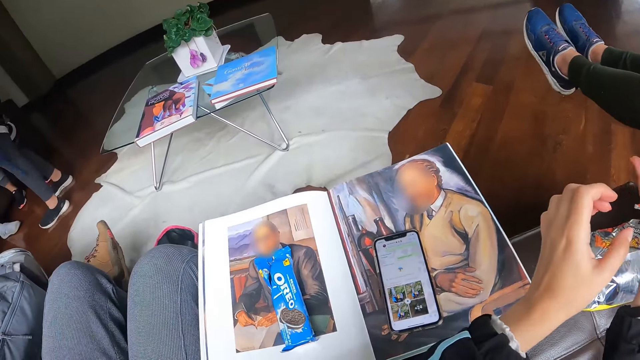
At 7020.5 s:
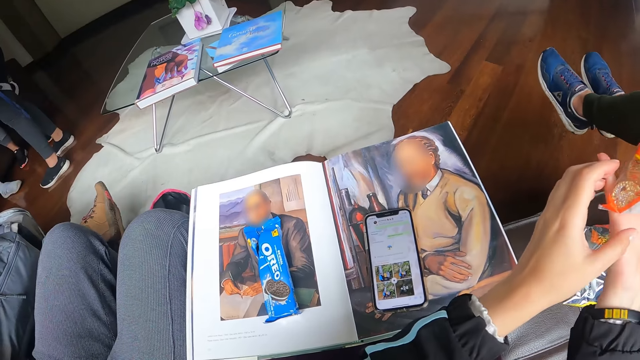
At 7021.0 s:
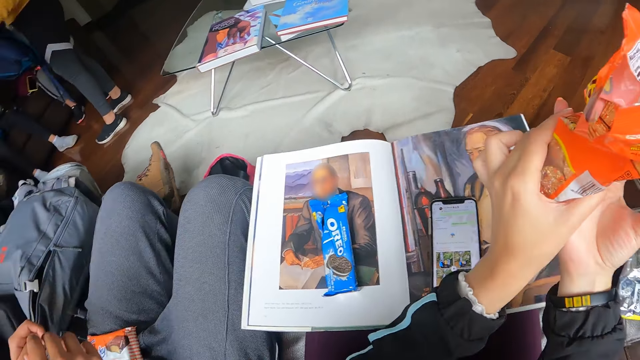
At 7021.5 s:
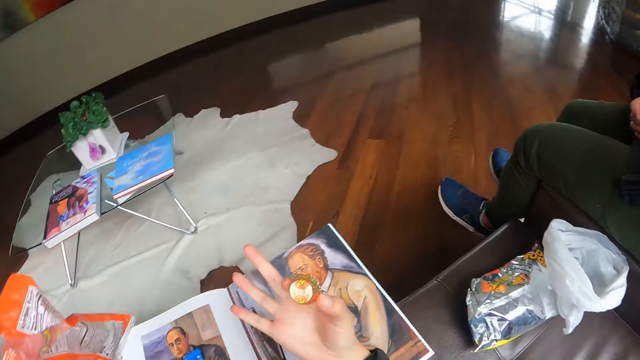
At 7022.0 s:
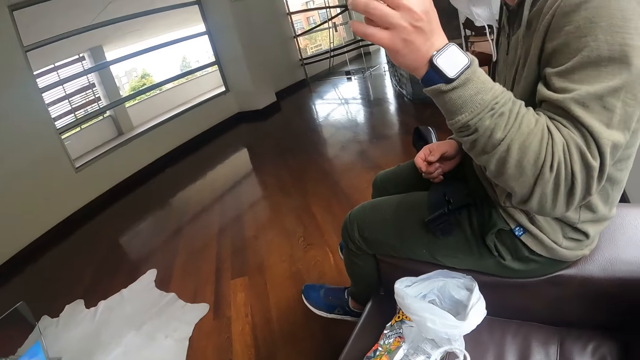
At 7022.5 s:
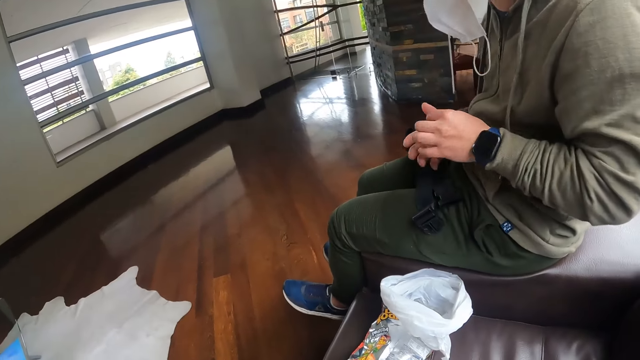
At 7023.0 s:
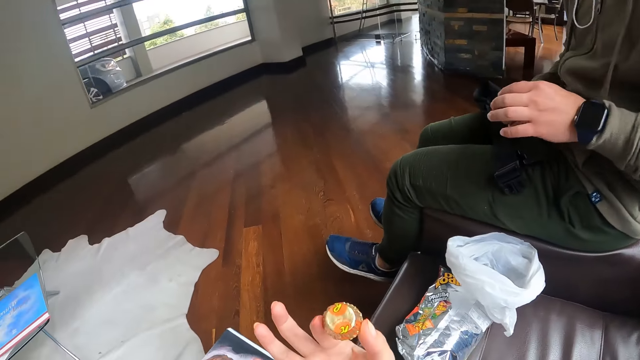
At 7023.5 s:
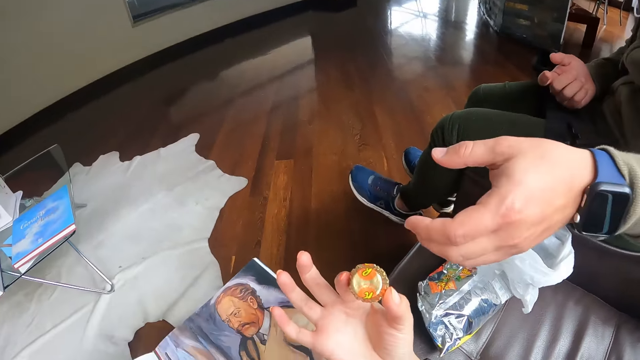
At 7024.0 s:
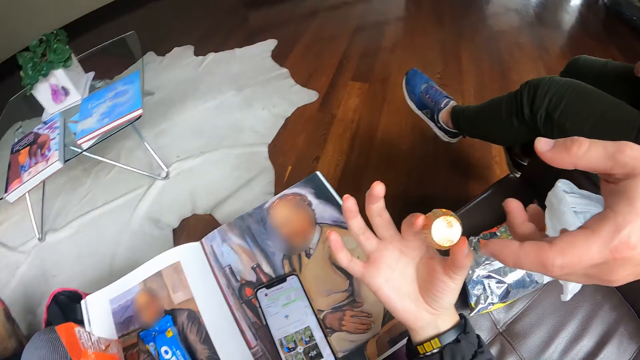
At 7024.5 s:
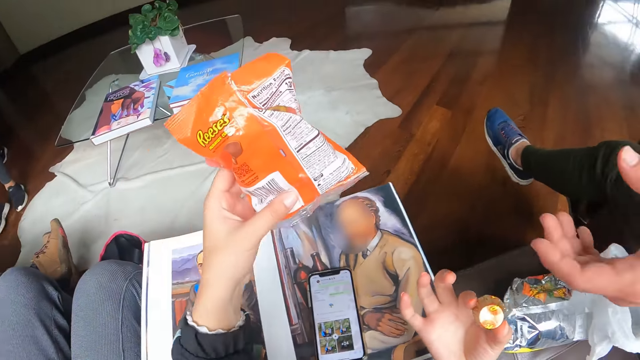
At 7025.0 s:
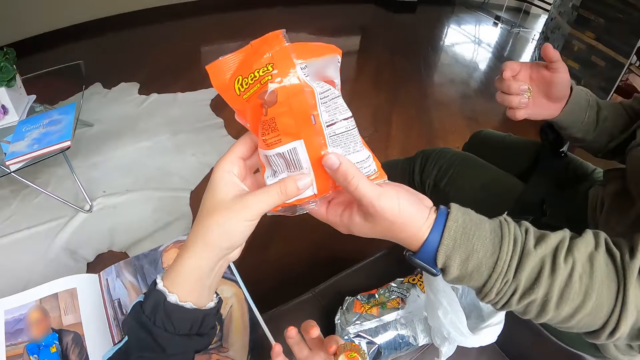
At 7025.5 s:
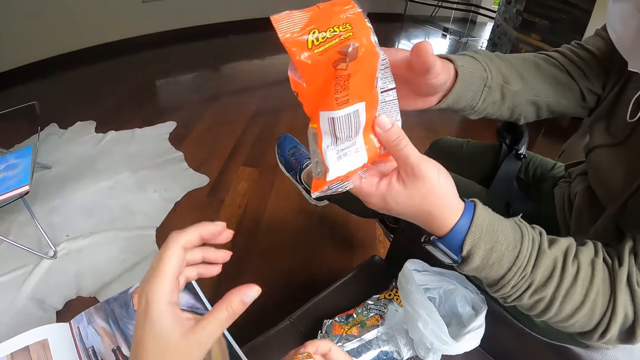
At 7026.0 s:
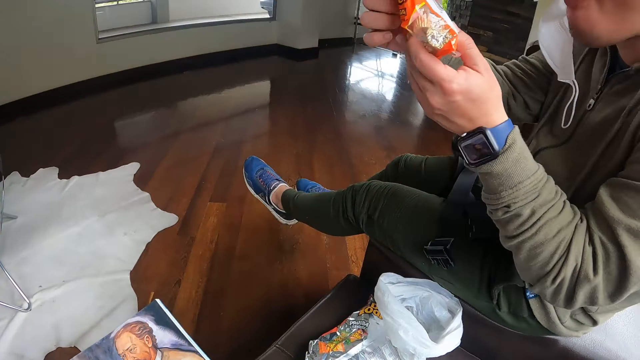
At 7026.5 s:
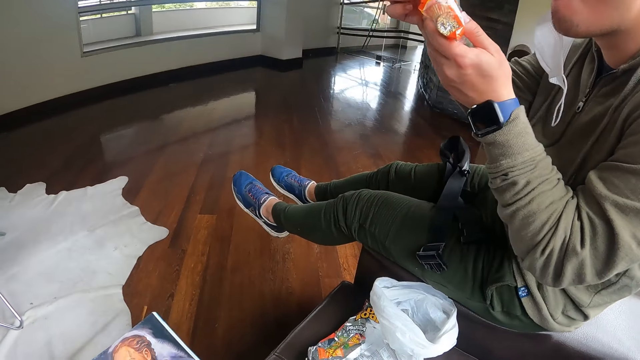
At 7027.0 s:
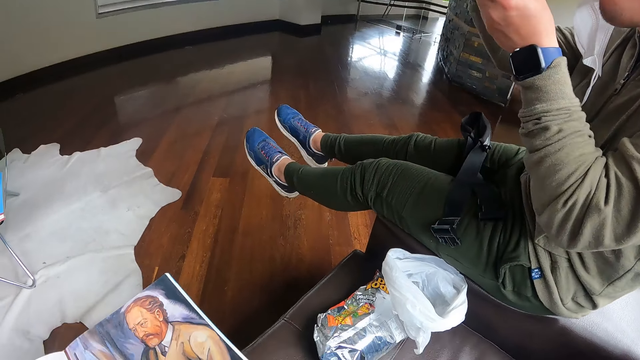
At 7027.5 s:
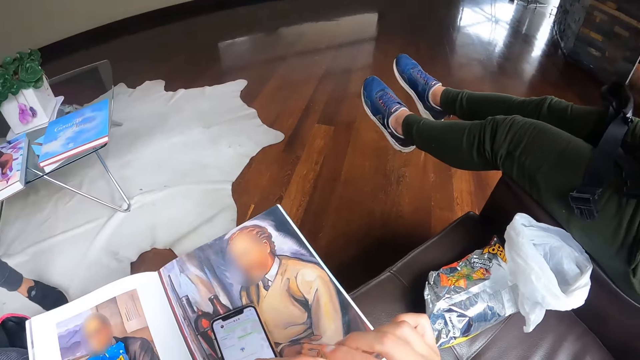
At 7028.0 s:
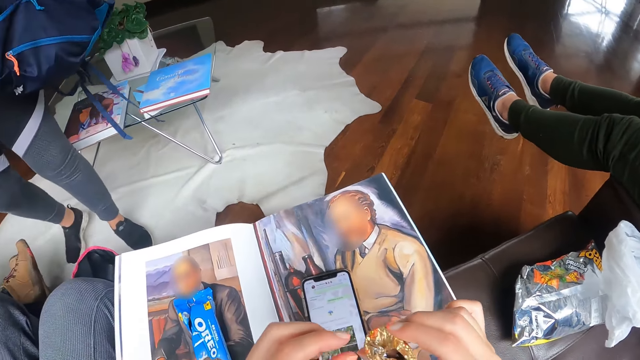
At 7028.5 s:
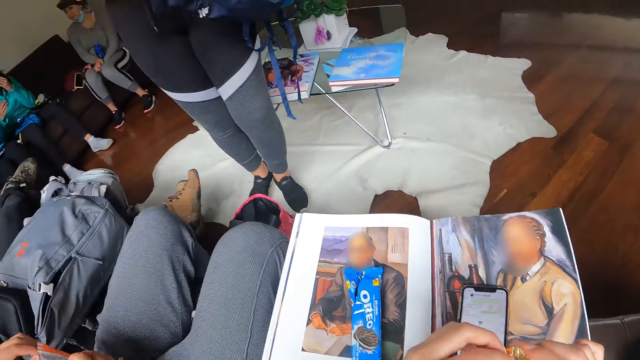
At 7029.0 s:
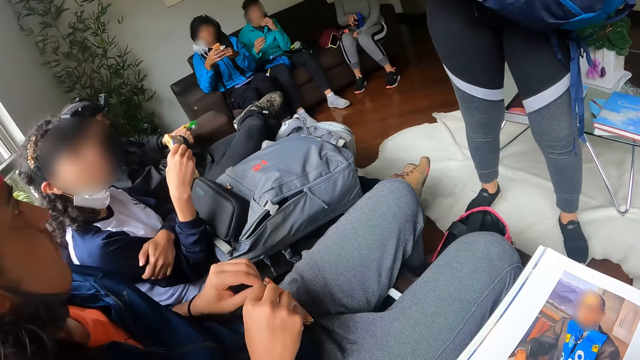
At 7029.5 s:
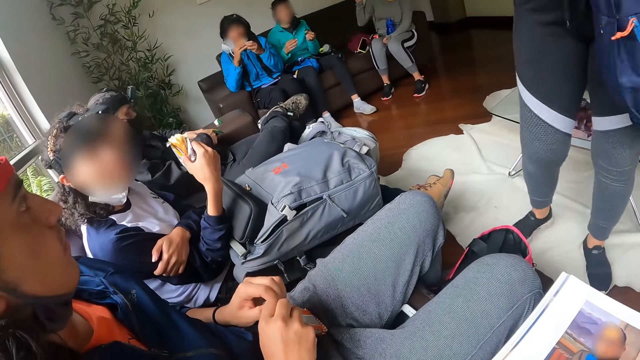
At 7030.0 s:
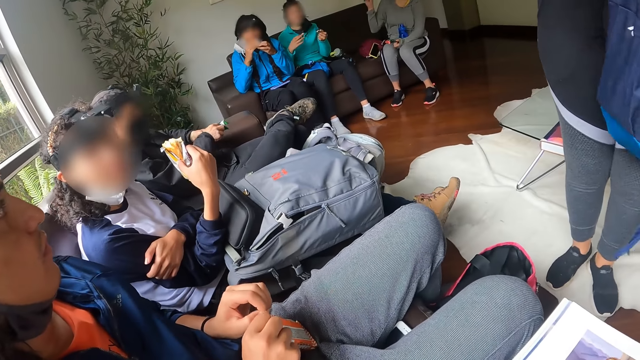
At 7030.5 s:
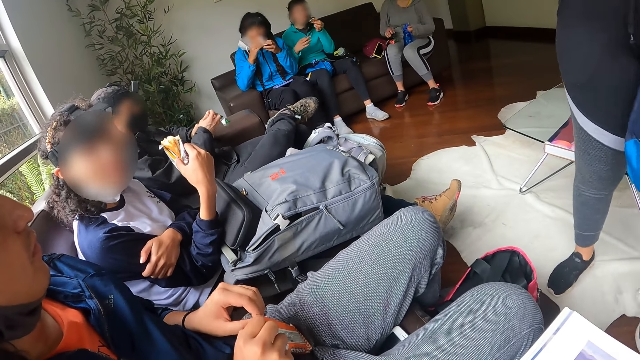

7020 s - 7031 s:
The camera wearer looks around the house. A man transfers the chocolate from his left hand to his right hand. The man takes the packet of chocolate from the camera wearer with his left hand. The man holds the packet of chocolate with both hands. The camera wearer unwraps the bar of chocolate with both hands. A woman holds a packet of biscuit with both hands. Another woman eats some biscuits in her left hand. Another man picks some biscuit from the packet of biscuit with his right hand. The first woman eats from the packet of biscuit in her hands.

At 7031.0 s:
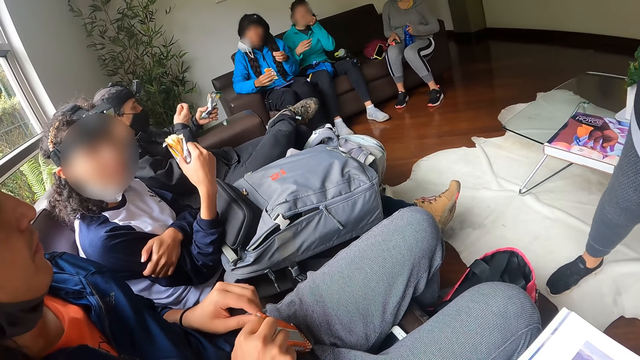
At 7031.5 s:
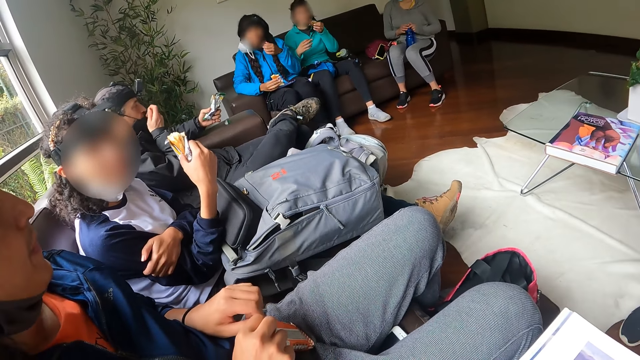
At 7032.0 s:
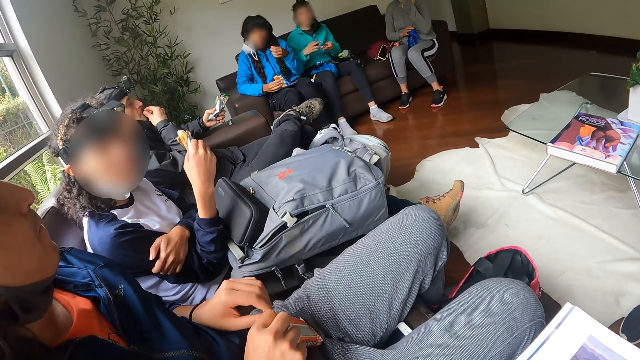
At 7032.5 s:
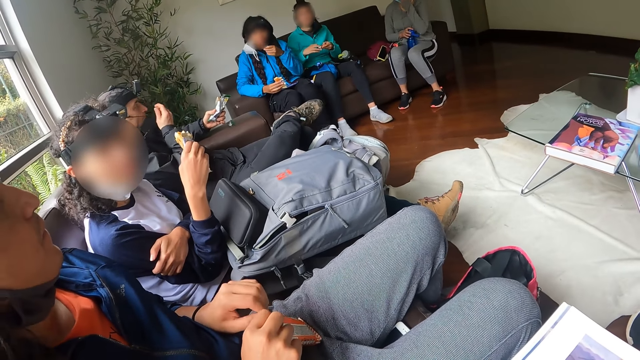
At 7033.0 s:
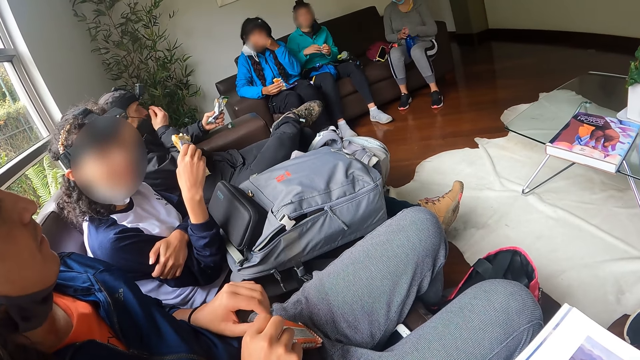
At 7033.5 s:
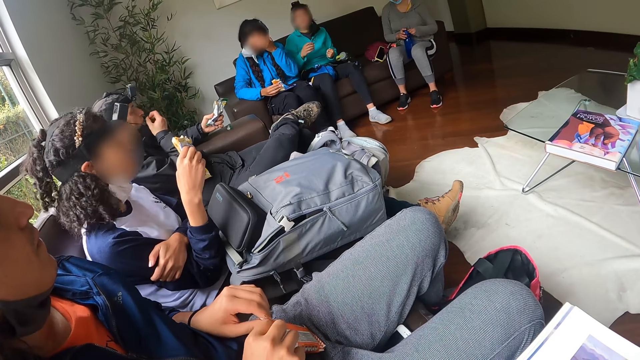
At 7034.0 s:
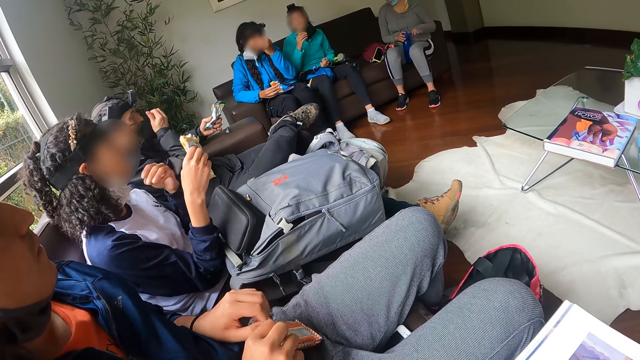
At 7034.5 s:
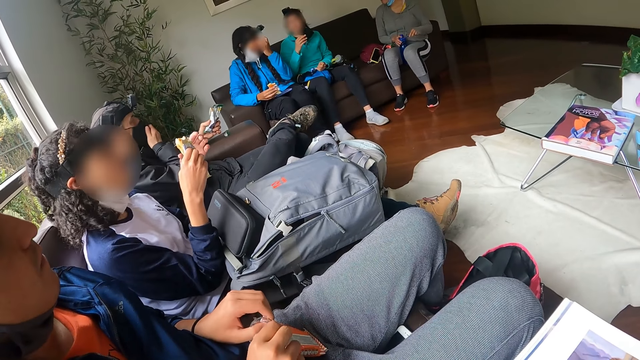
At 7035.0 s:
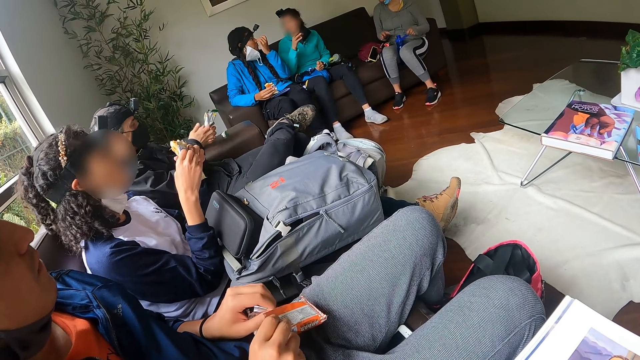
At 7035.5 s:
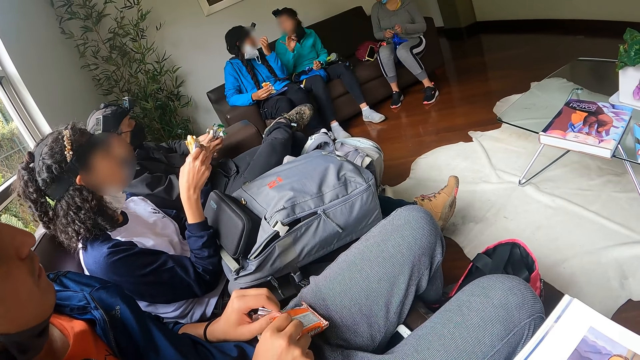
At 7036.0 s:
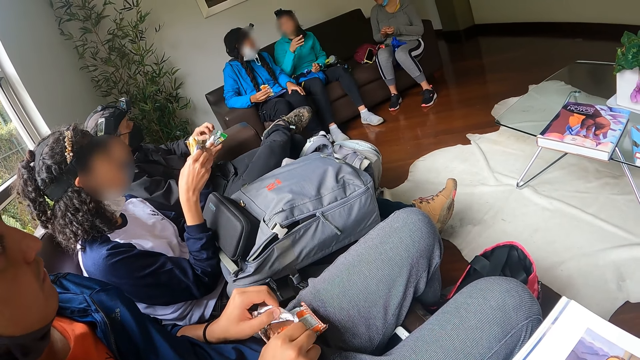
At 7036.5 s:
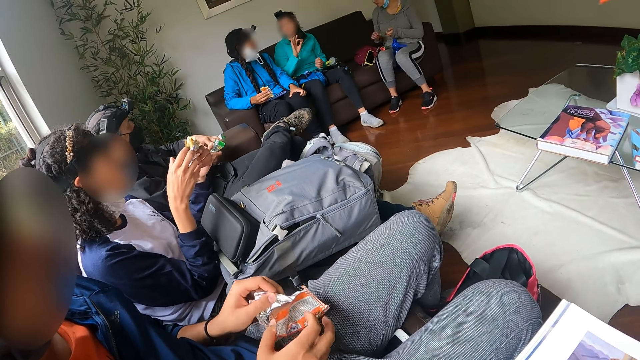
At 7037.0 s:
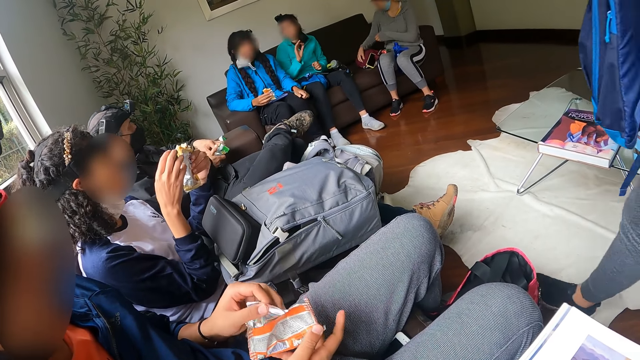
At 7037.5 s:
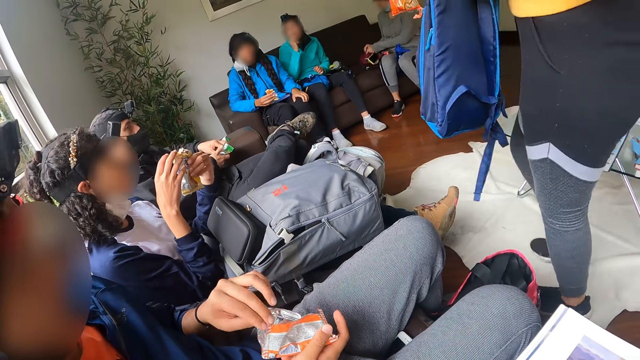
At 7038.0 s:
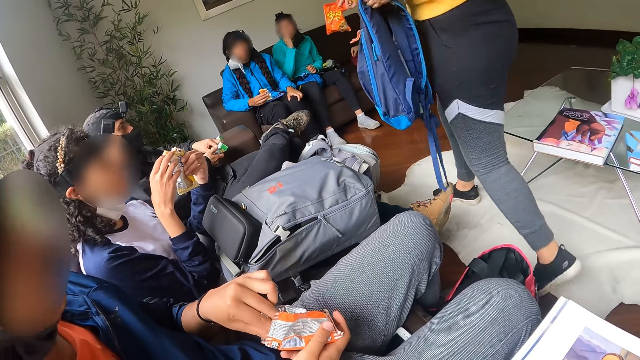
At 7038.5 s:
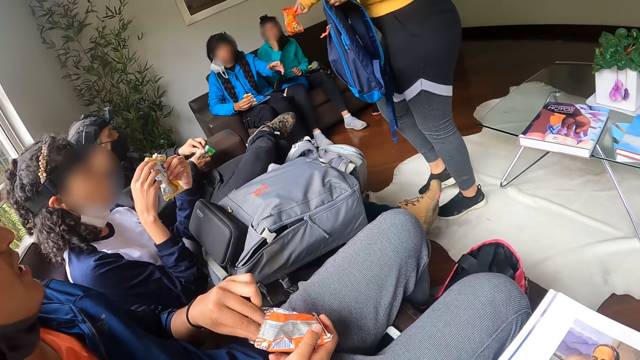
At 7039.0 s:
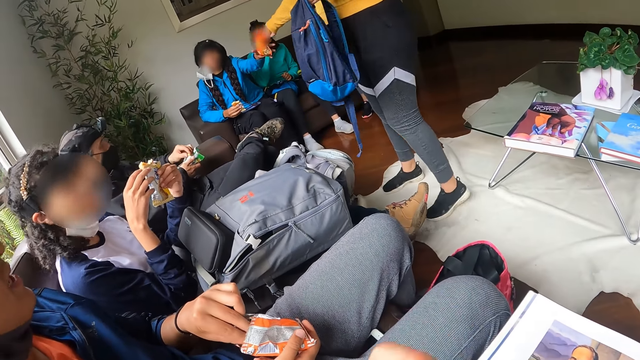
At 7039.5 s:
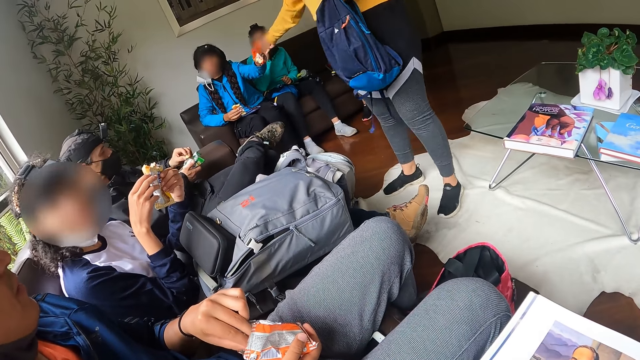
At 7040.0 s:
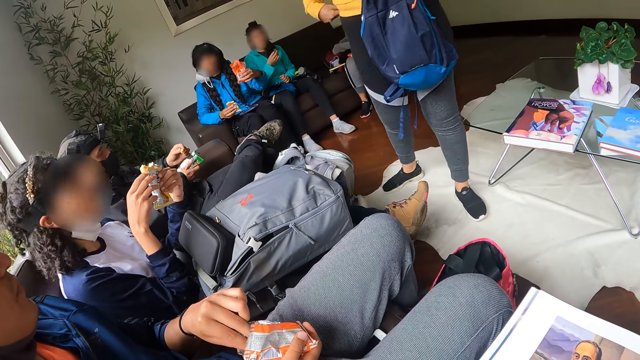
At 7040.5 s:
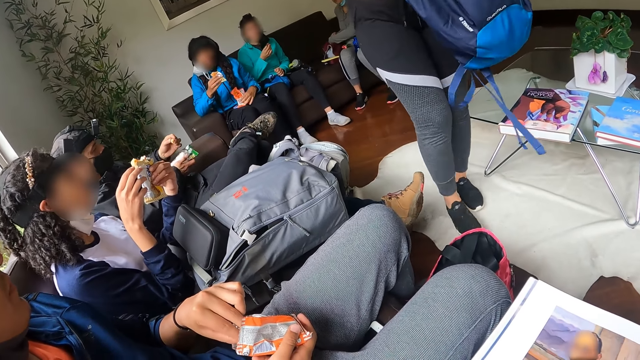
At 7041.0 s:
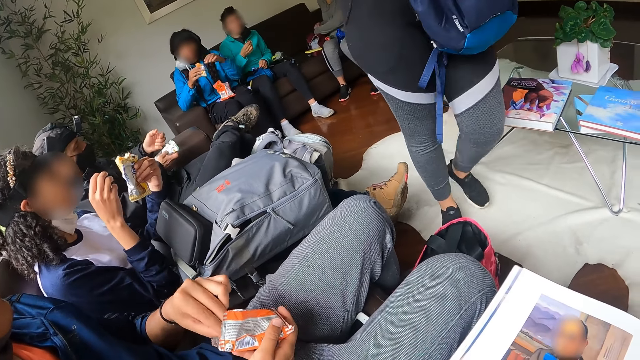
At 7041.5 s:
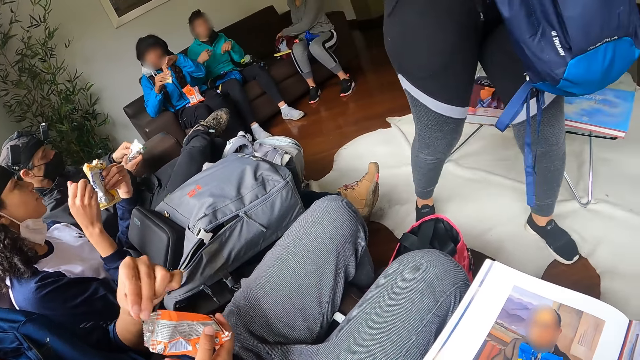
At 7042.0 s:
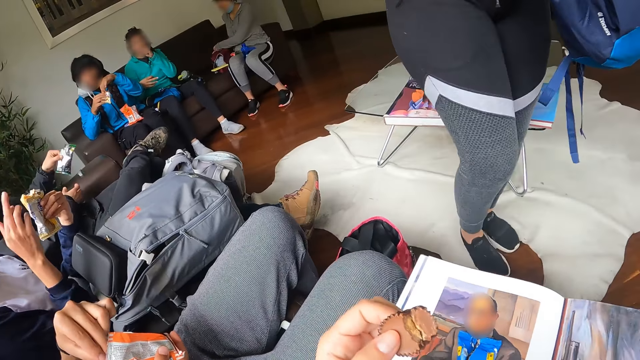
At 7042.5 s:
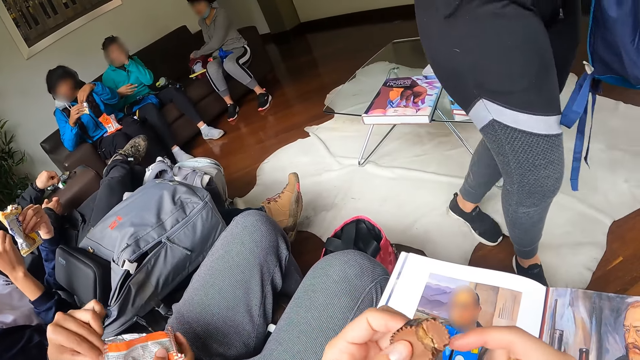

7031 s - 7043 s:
A woman touches a packet of biscuit on her thigh with her right hand. The woman touches a bottle between her thighs with her left hand. A man pulls down a nose mask from his nose with his right hand. The woman touches the bottle between her thighs with her right hand. The man eats the biscuit in his right hand and pulls up the nose mask over his nose with his right hand. Another woman touches her face with her left hand. The first man pulls down the nose mask from his nose with his right hand and eats the biscuit in his right hand. Another man tears the packet of biscuit with both hands. The first man pulls up the nose mask over his nose with his right hand. A third woman converses with the second woman. A fourth woman touches her left hand with her right hand. The fourth woman unzips a bag with her right hand. A third man places the pack of biscuit in his right hand with his left hand. The fourth woman holds the bag with her right hand. A fifth woman eats chocolate in her right hand. A sixth woman passes the nylon to a seventh woman with her right hand. The camera wearer holds the chocolate up. The fourth woman searches through the bag with her left hand. The sixth woman touches her sweater with her right hand. The seventh woman places the nylon on her lap with her left hand. A fourth man passes a wrapper from his right hand to his left hand. The seventh woman cuts off a piece of cookie in her right hand with her left hand. The fourth man places the wrapper on the edge of a chair with his left hand. The camera wearer holds the chocolate up again. The fourth woman zips the bag with her left hand.
